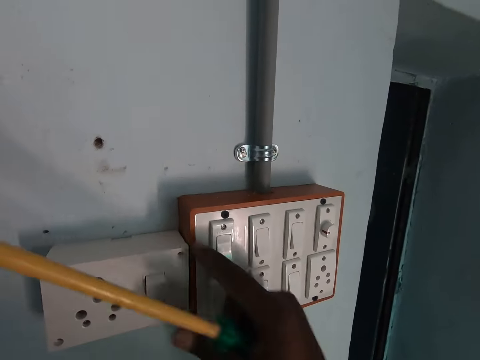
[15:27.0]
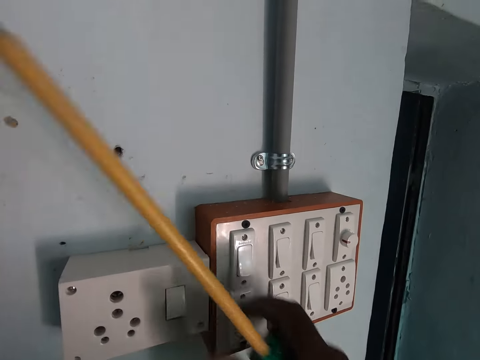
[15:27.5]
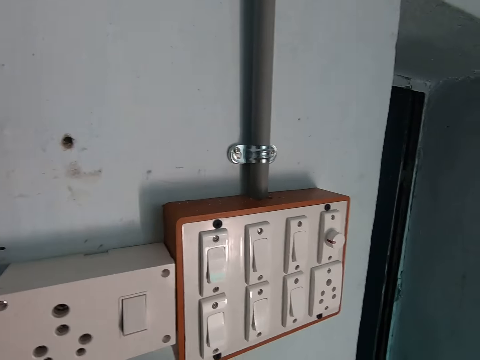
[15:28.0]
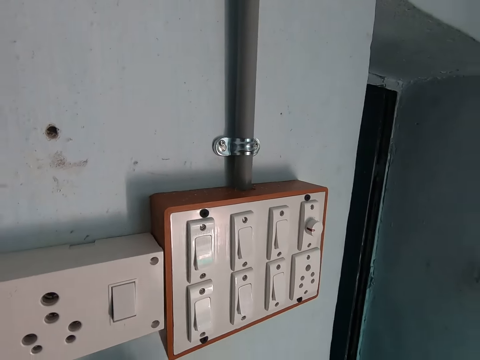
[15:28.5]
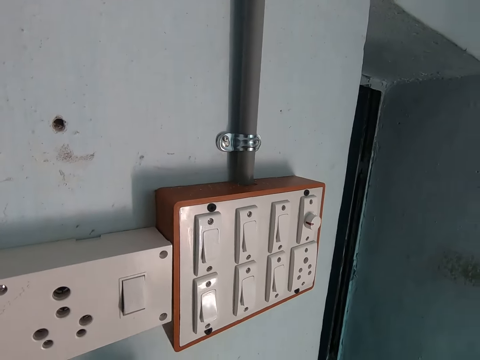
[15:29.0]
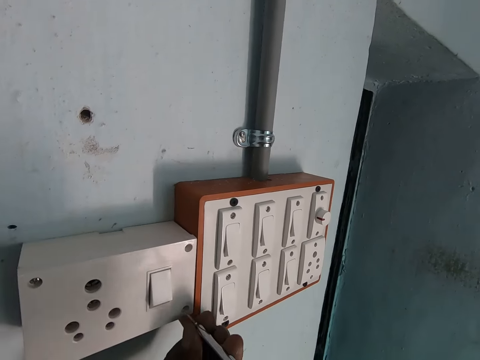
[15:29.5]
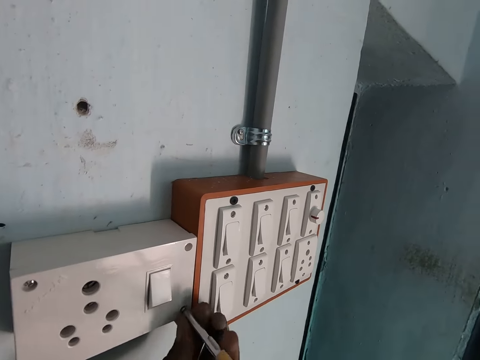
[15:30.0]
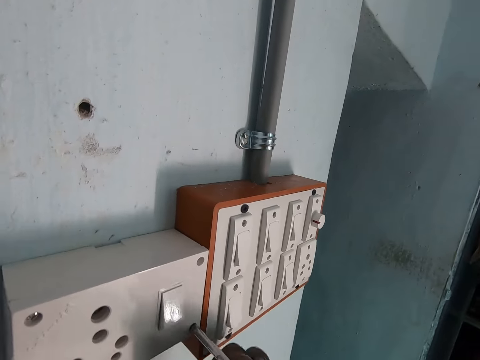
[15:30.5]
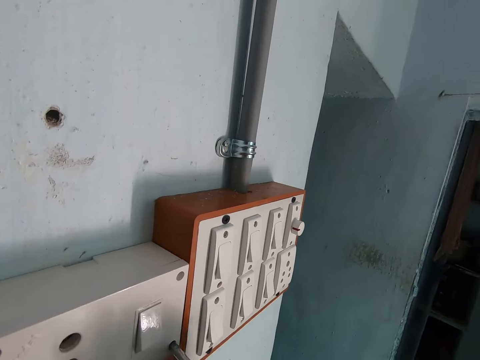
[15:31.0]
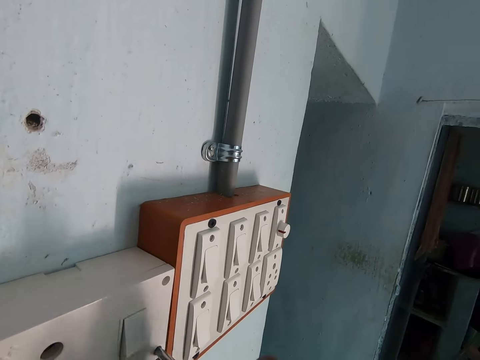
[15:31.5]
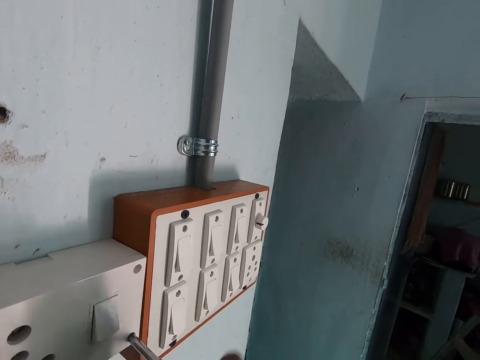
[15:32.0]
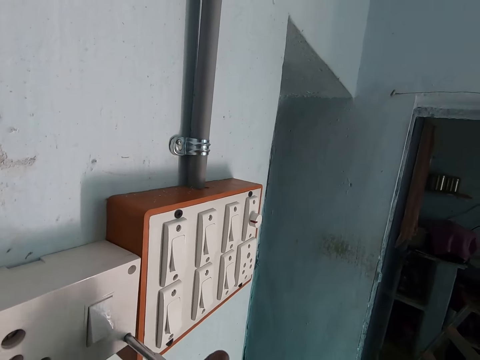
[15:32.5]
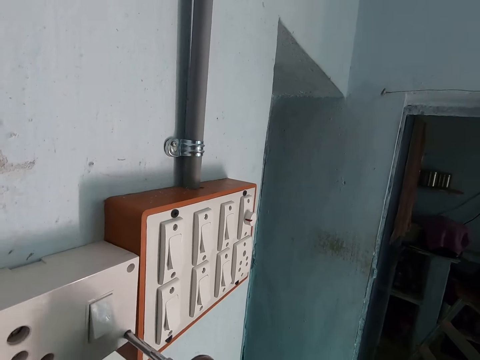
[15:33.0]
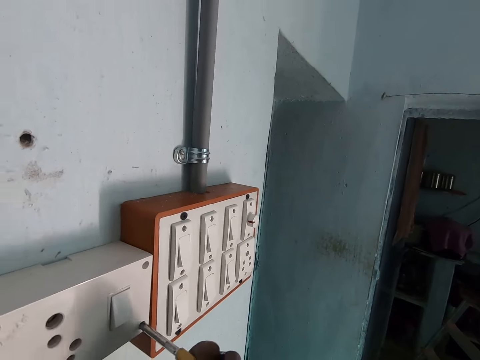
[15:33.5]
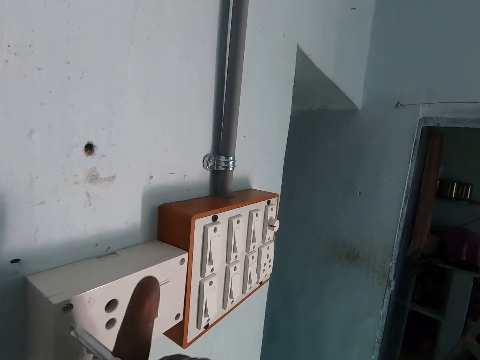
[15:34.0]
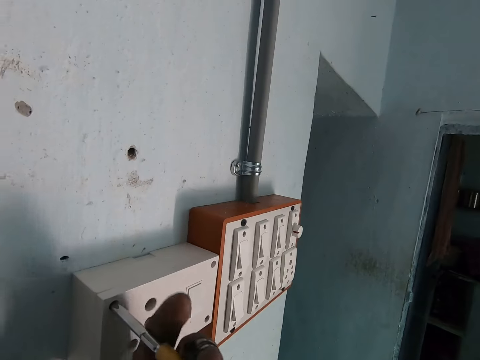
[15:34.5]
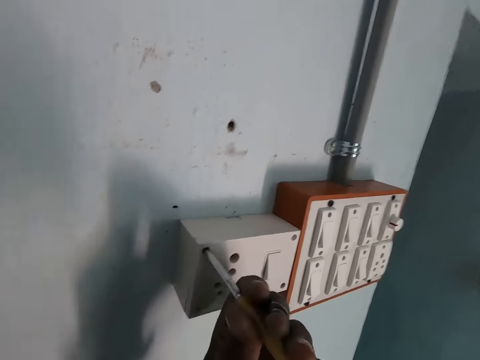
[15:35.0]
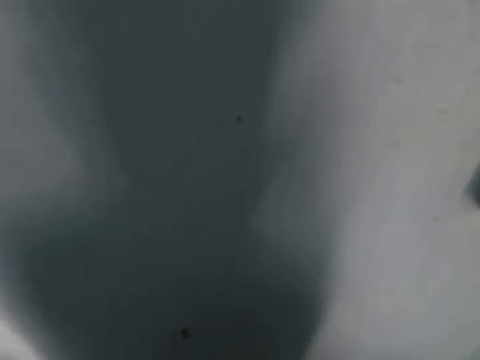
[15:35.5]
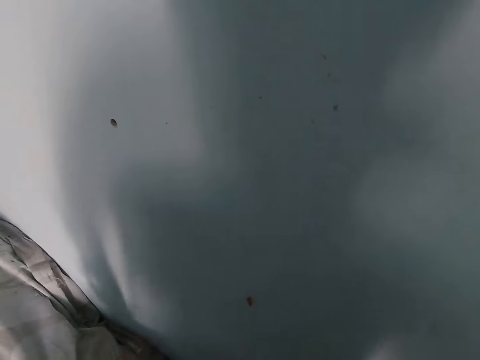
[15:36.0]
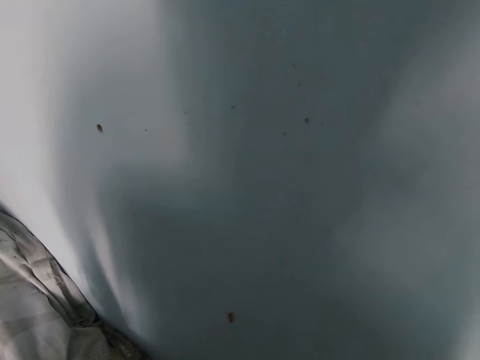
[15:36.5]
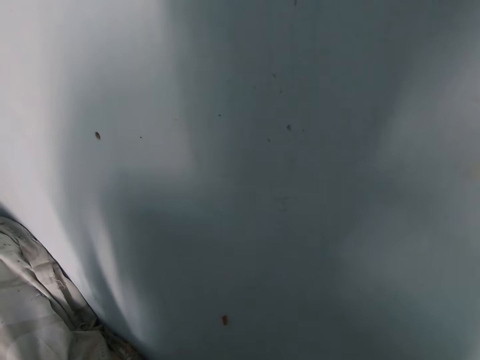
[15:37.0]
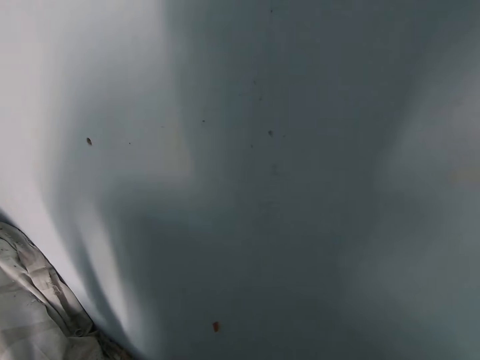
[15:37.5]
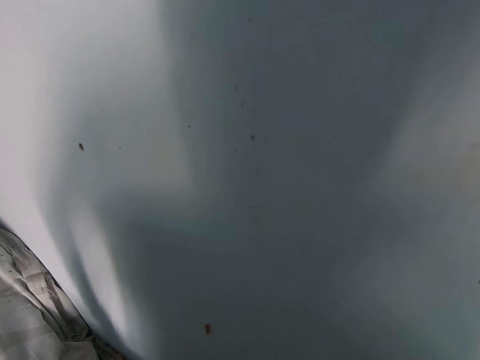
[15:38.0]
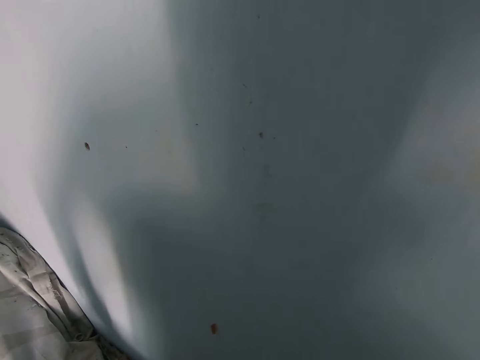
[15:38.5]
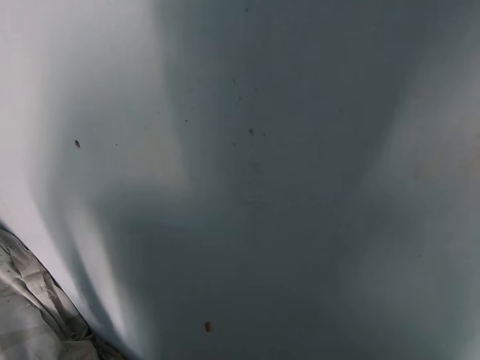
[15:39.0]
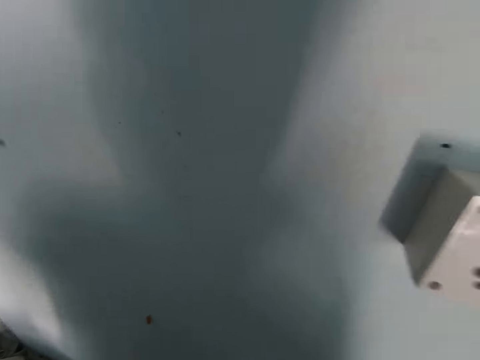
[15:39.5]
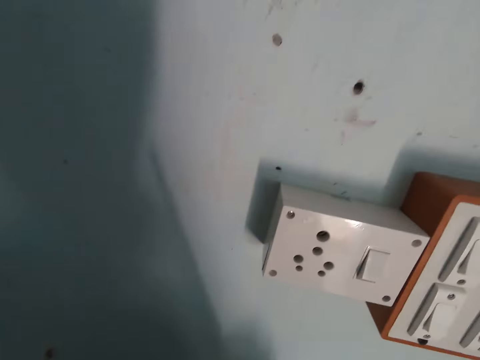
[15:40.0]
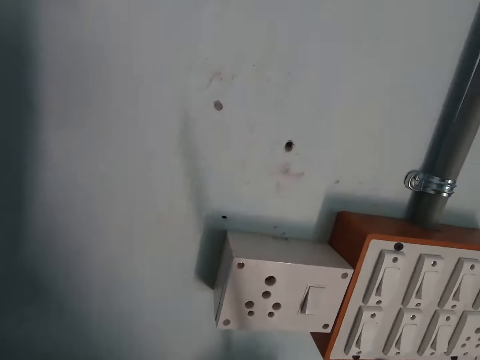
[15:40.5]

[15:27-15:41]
The camera wearer flips the switch on the outlet with his right hand. He screws a screw into the outlet with the screwdriver in both hands. He tightens the screw in the outlet with the screwdriver in his right hand. He looks at the wall.

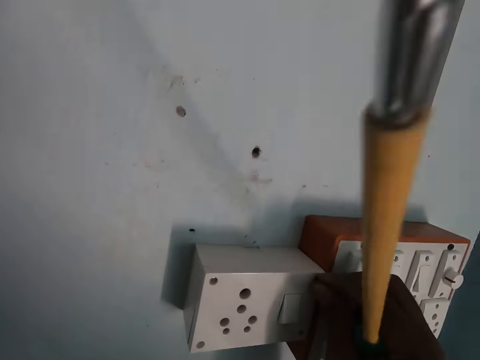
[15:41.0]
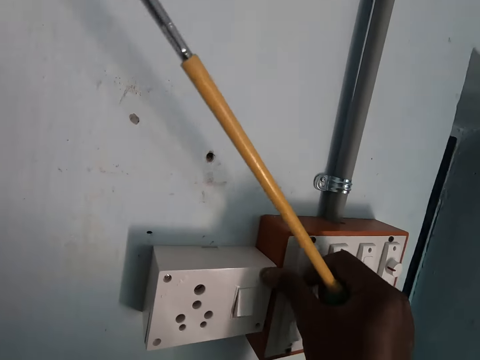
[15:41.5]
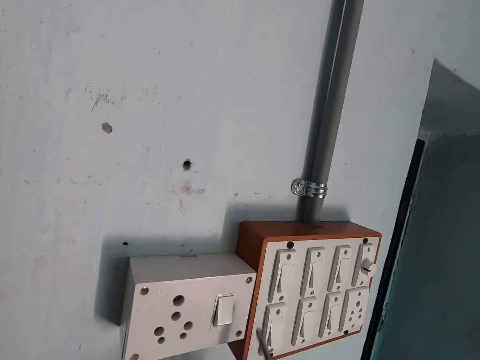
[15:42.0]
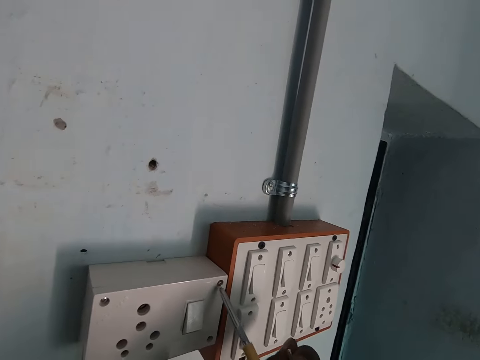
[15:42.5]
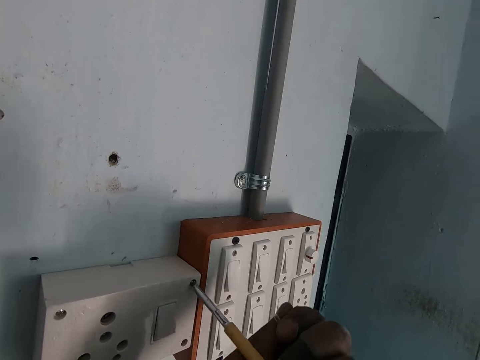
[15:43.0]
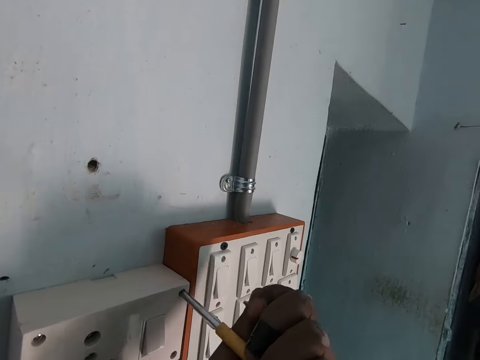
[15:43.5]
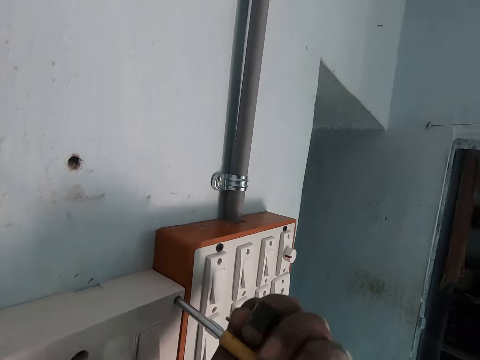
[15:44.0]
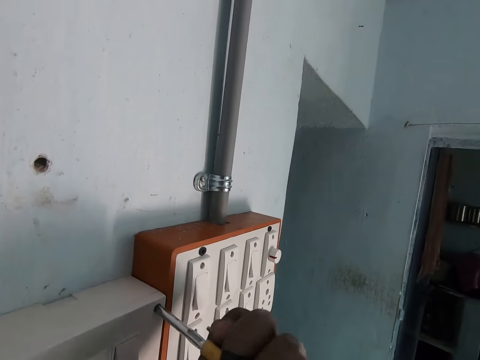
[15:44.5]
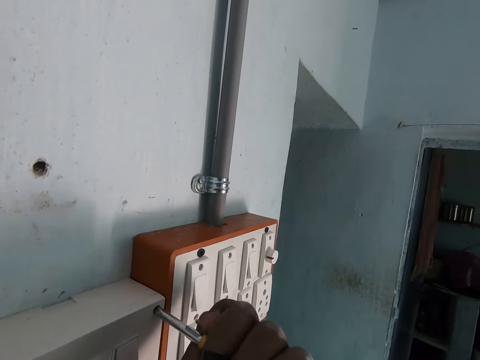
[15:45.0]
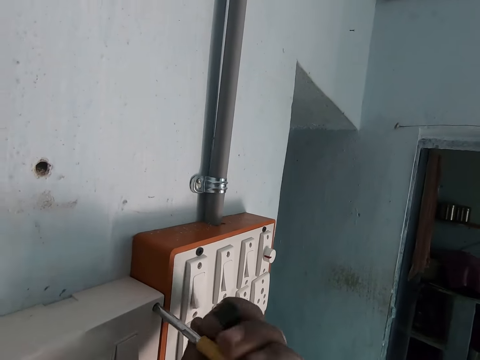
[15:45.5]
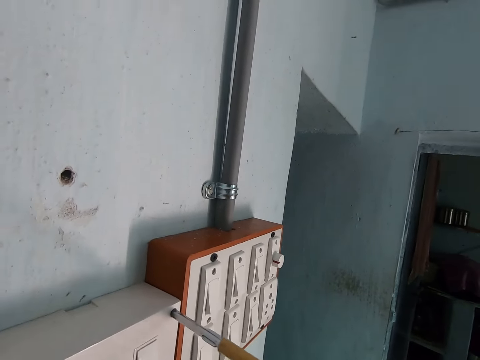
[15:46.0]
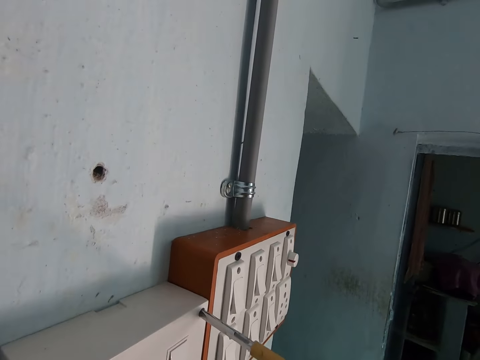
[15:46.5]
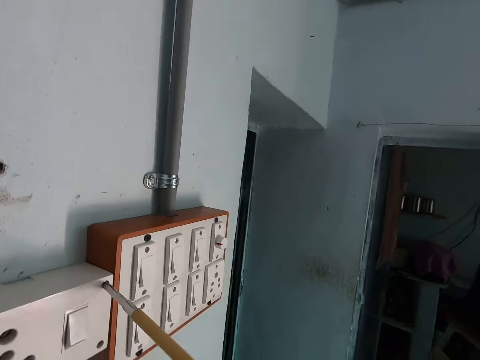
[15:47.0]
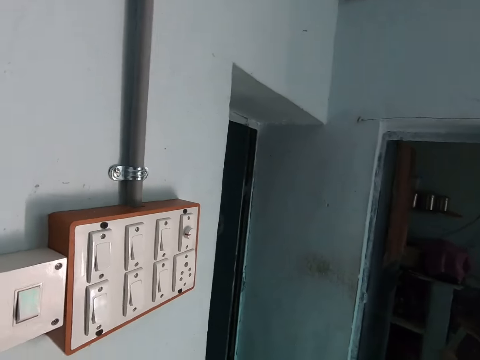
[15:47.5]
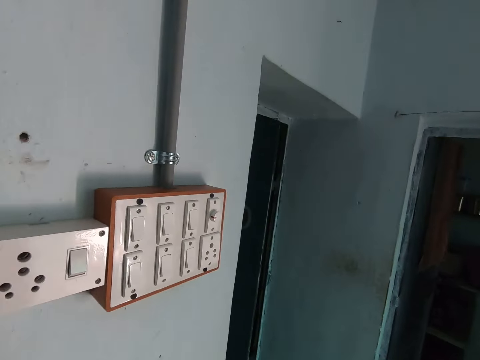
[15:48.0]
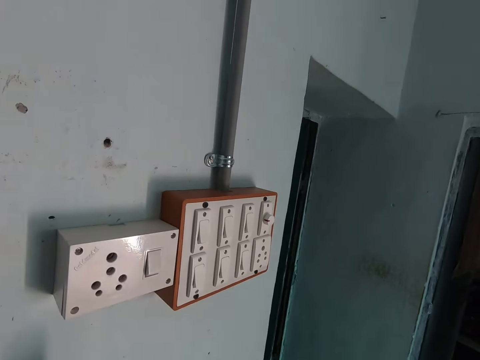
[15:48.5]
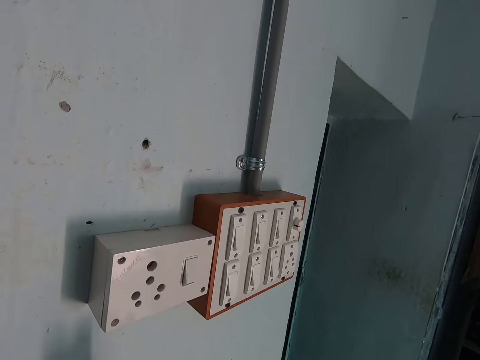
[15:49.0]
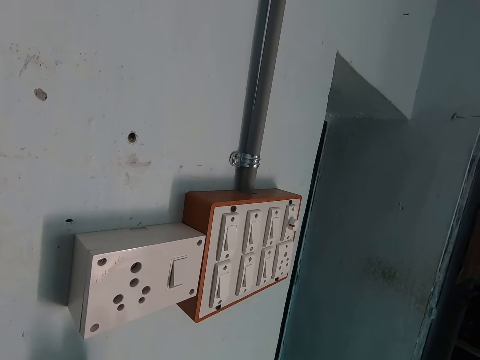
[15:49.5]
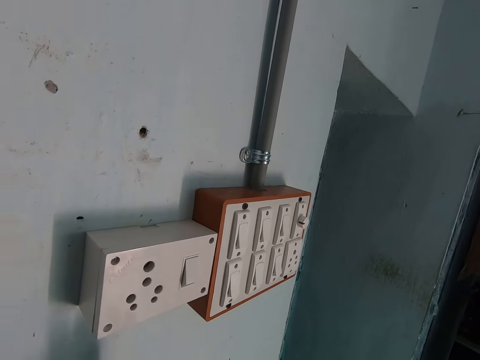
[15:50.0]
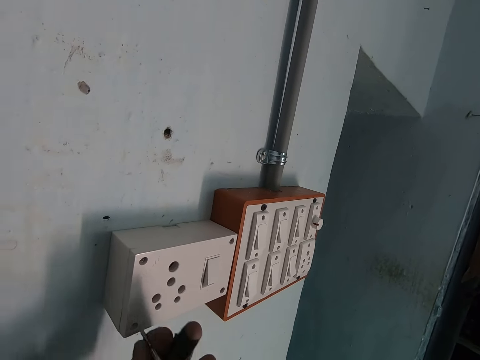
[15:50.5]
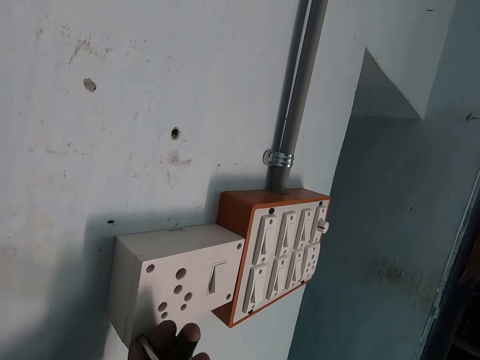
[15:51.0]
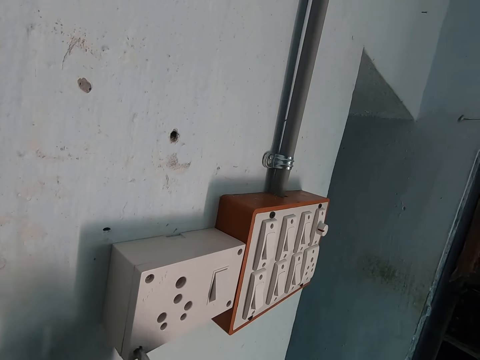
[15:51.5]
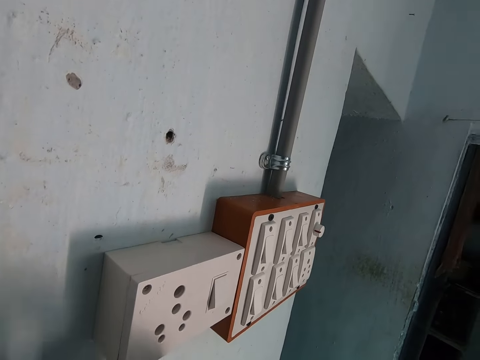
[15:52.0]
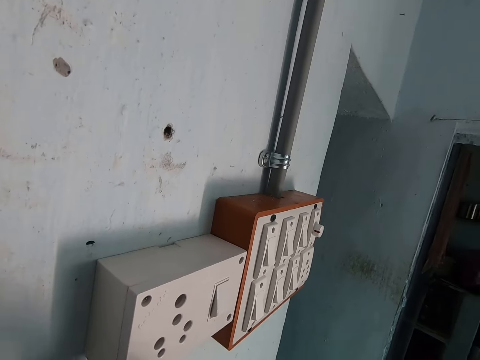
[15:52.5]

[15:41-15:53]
The camera wearer inserts a screw into the outlet with his right hand. He tightens the screw in the outlet with the screwdriver in both hands. He moves backwards. He screws a screw into the outlet with the screwdriver in both hands. He looks at the electric switch.
